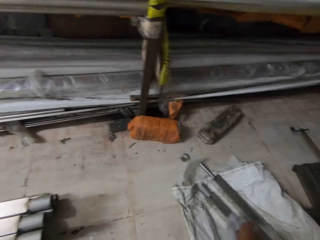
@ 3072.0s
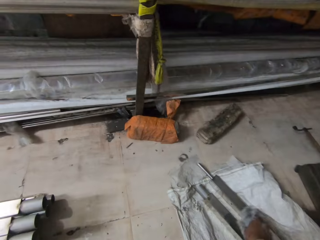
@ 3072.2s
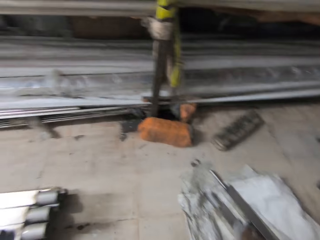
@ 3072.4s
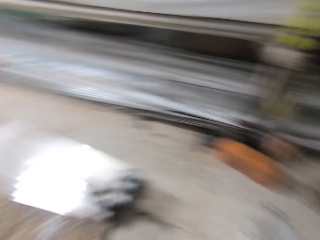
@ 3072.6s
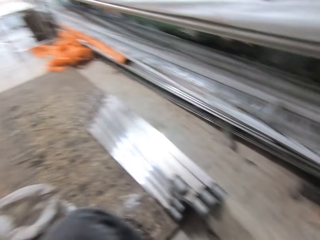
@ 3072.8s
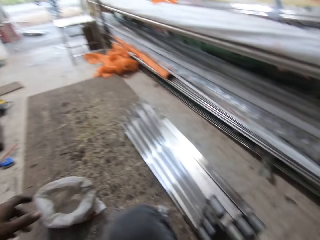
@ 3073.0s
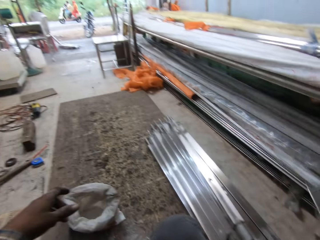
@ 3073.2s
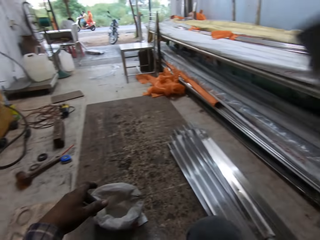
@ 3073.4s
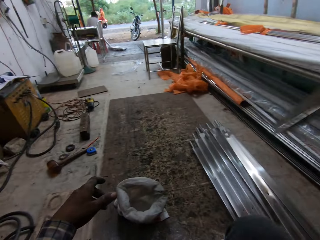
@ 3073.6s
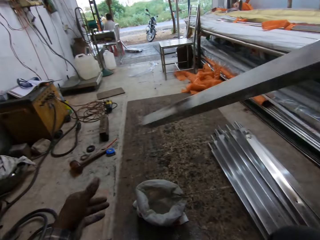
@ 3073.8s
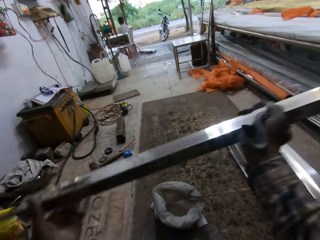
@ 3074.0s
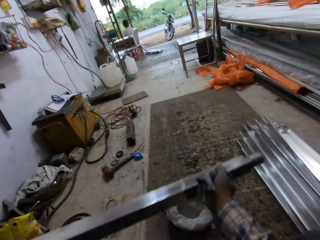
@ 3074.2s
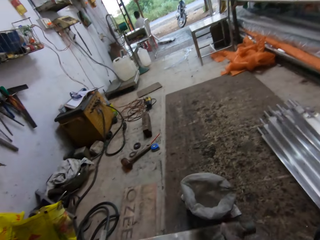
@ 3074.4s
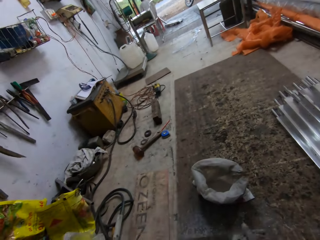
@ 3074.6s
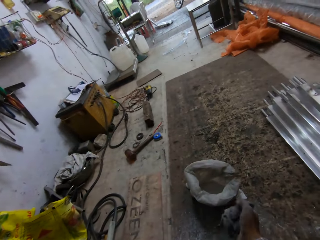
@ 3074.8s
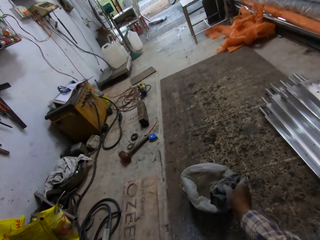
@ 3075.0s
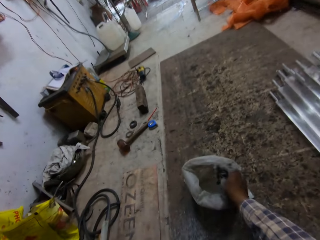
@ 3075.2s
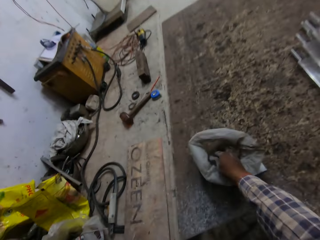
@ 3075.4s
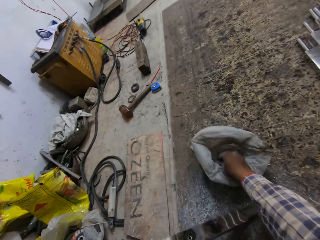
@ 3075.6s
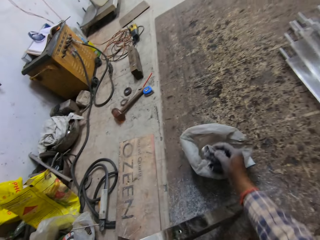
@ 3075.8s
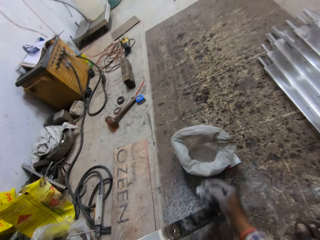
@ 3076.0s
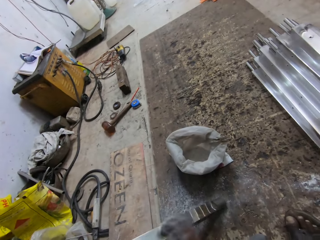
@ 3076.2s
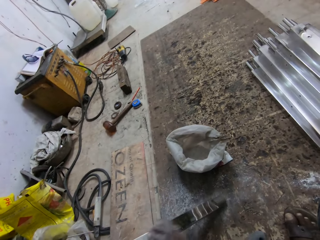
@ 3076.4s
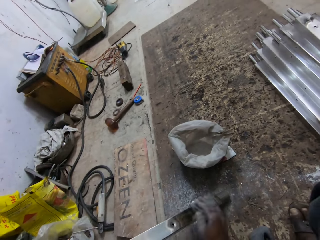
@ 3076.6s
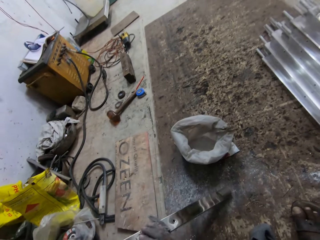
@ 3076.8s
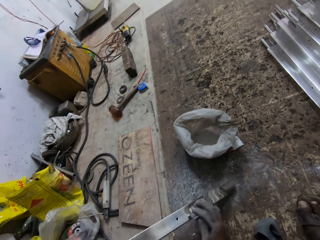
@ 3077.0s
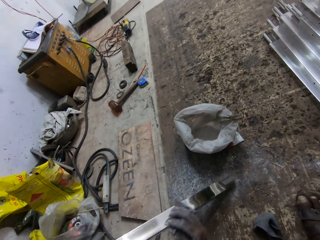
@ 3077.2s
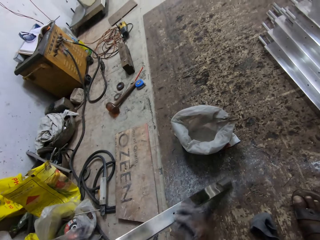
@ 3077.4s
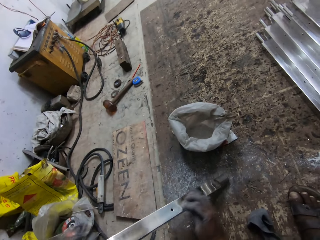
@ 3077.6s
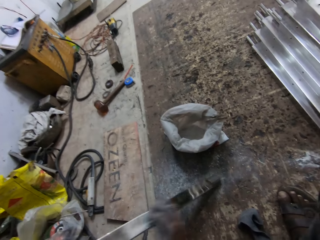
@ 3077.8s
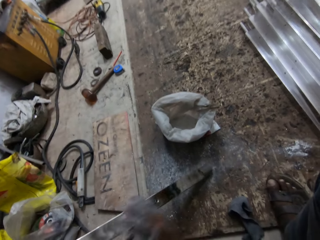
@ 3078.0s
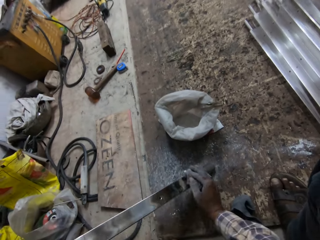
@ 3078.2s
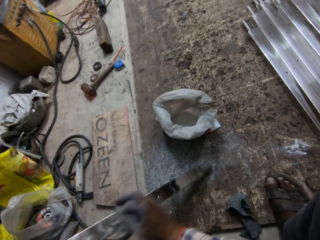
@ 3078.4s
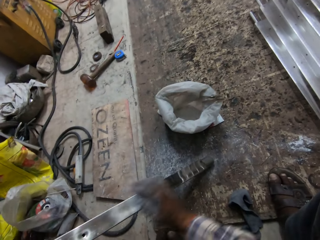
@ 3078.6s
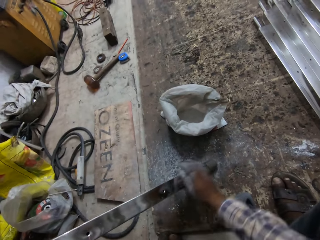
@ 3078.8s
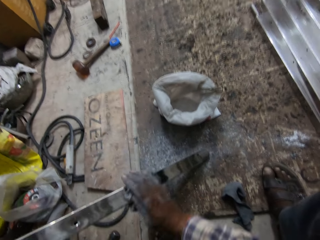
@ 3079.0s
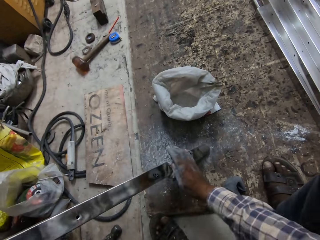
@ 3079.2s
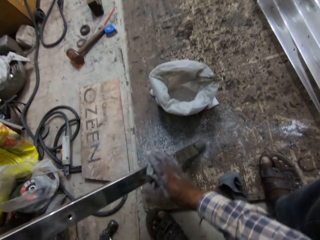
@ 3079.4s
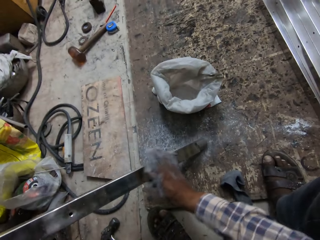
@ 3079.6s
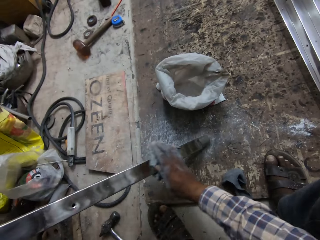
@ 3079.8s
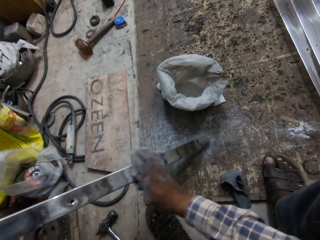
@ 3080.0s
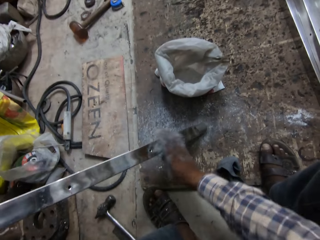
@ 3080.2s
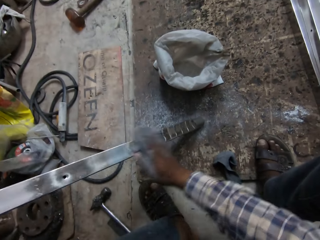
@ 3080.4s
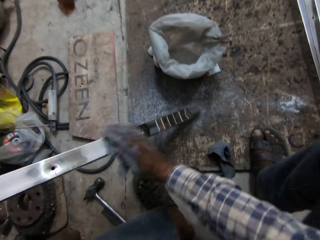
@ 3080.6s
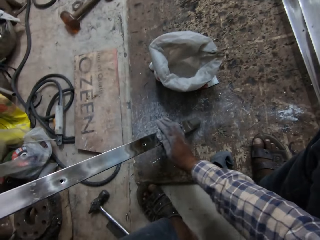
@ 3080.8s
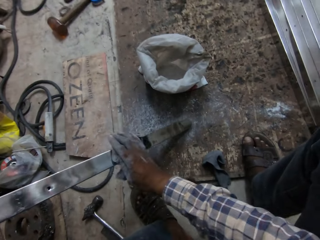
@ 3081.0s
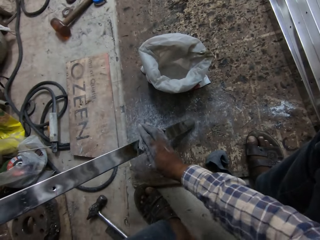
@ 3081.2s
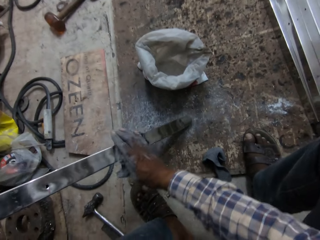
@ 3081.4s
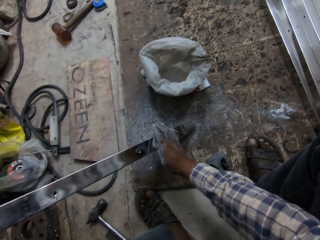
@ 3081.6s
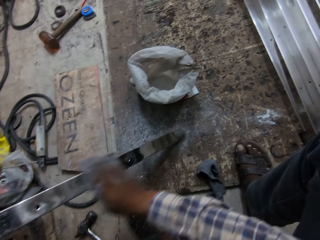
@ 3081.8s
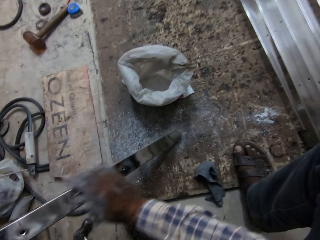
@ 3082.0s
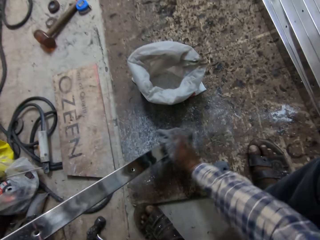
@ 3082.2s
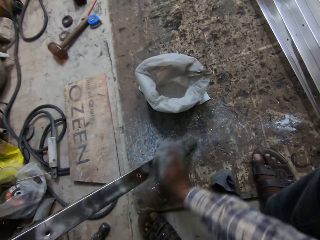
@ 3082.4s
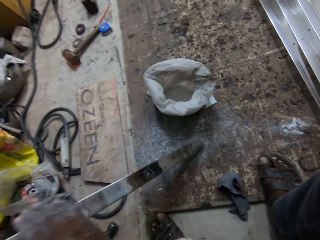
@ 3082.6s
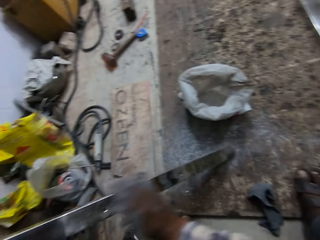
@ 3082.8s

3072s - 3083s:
The camera wearer picks up an iron rod on the floor with his right hand. He passes the iron rod from his right hand to his left hand. He dips the cloth into the silver dust bag on the floor. He rubs the iron rod with the cloth in his right hand.

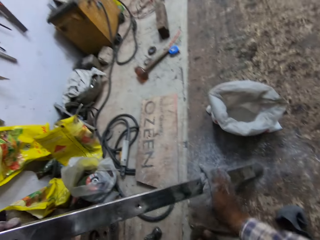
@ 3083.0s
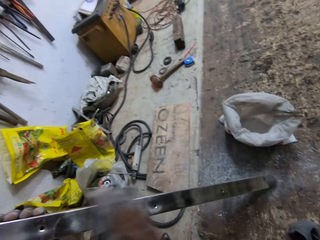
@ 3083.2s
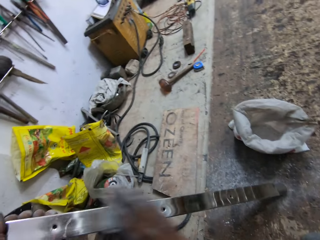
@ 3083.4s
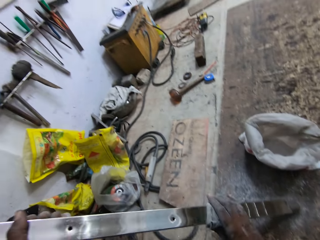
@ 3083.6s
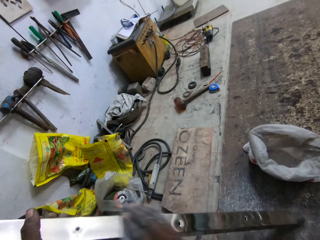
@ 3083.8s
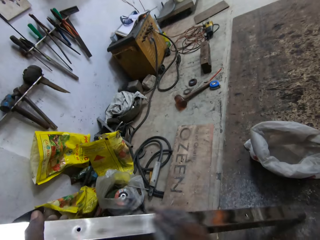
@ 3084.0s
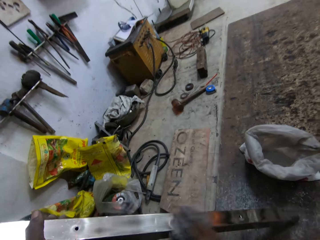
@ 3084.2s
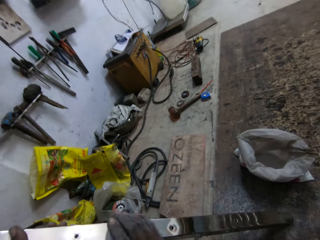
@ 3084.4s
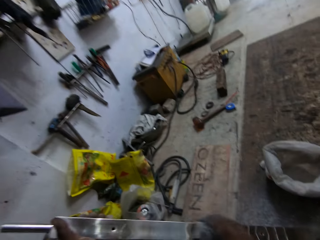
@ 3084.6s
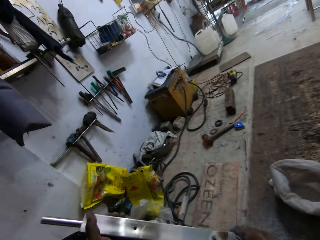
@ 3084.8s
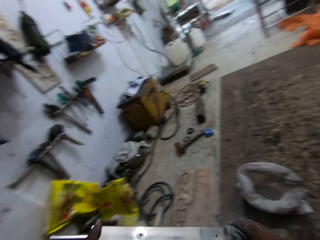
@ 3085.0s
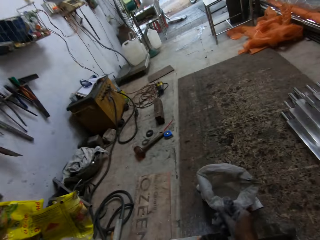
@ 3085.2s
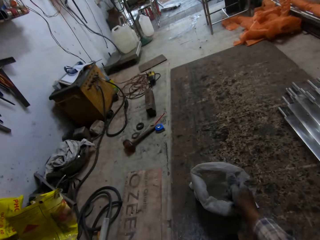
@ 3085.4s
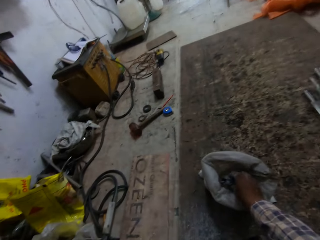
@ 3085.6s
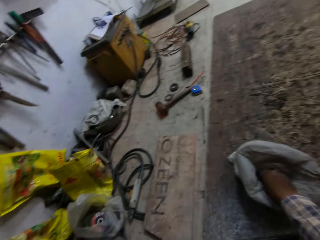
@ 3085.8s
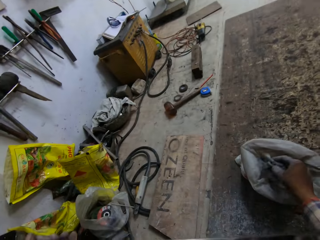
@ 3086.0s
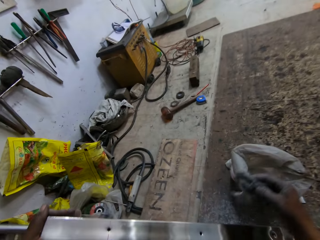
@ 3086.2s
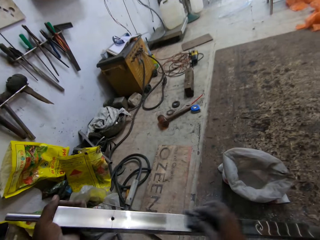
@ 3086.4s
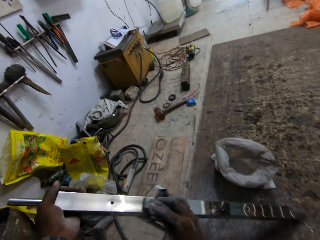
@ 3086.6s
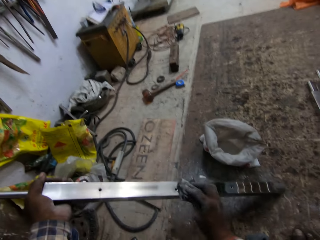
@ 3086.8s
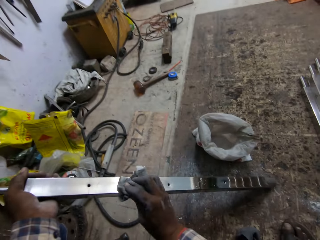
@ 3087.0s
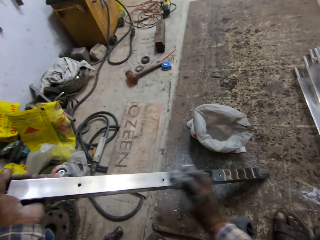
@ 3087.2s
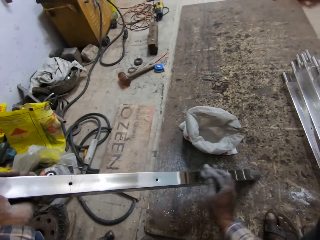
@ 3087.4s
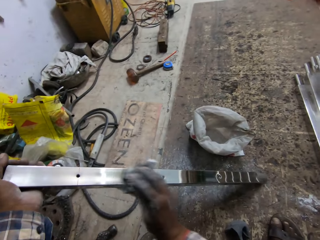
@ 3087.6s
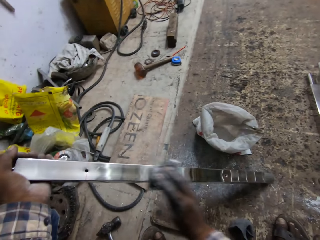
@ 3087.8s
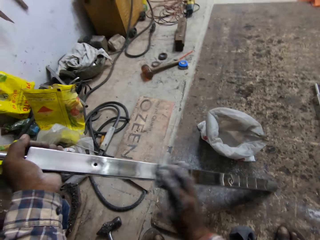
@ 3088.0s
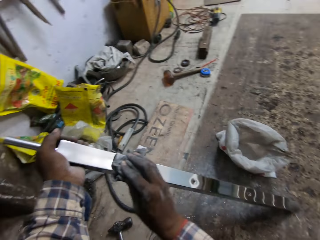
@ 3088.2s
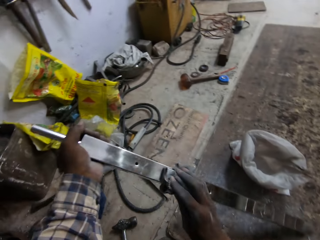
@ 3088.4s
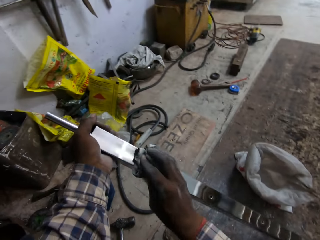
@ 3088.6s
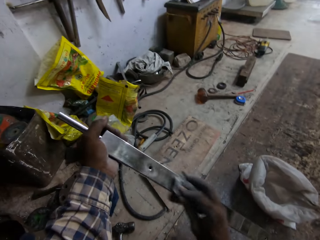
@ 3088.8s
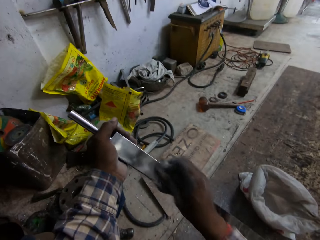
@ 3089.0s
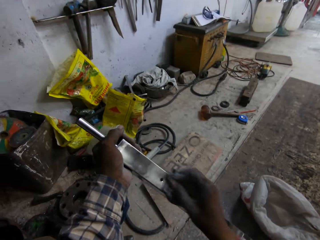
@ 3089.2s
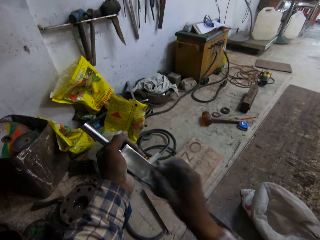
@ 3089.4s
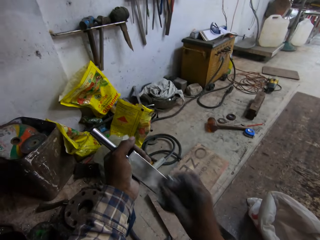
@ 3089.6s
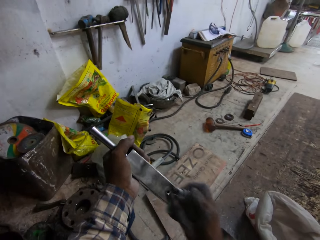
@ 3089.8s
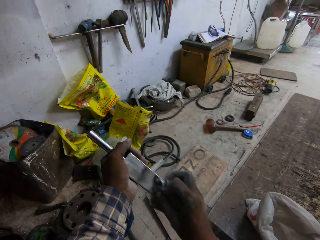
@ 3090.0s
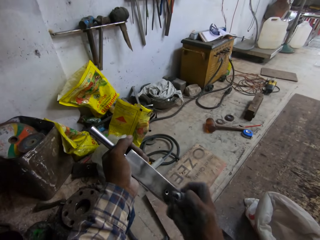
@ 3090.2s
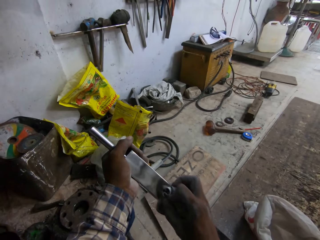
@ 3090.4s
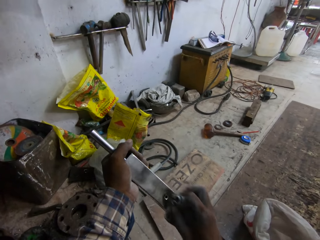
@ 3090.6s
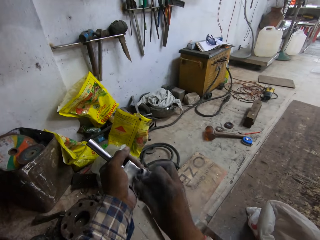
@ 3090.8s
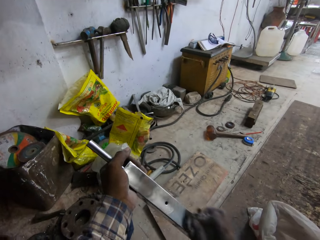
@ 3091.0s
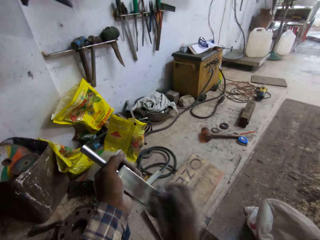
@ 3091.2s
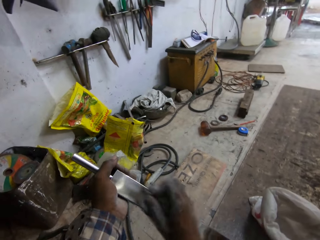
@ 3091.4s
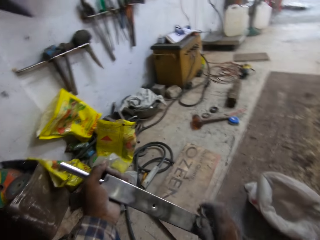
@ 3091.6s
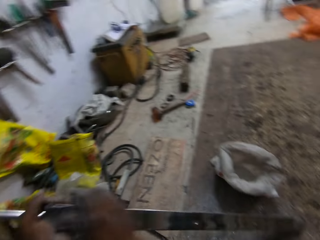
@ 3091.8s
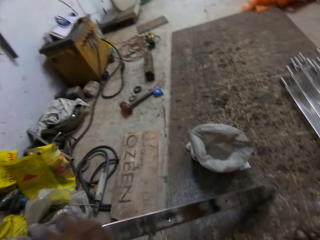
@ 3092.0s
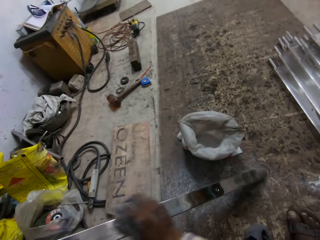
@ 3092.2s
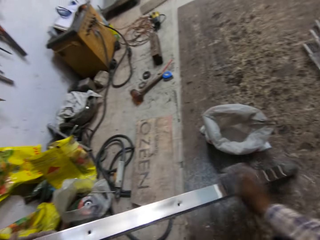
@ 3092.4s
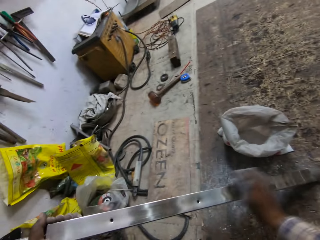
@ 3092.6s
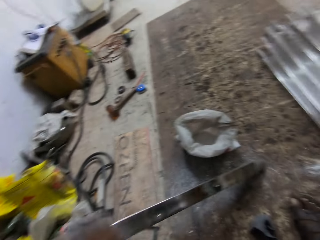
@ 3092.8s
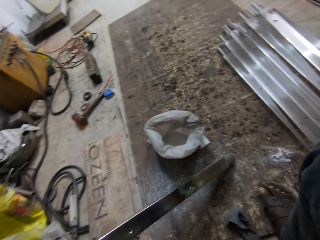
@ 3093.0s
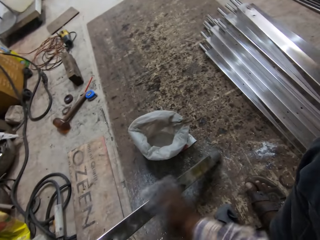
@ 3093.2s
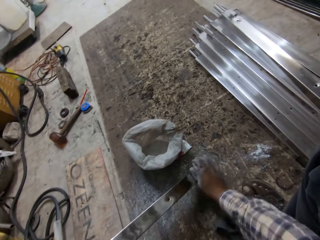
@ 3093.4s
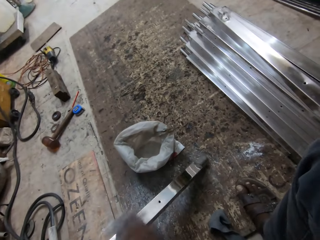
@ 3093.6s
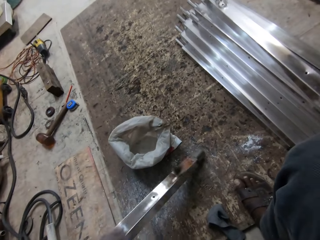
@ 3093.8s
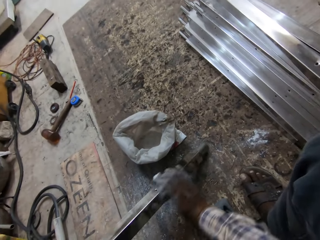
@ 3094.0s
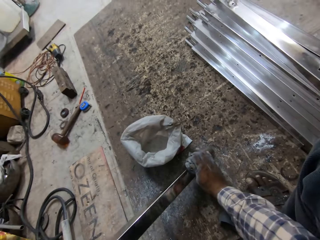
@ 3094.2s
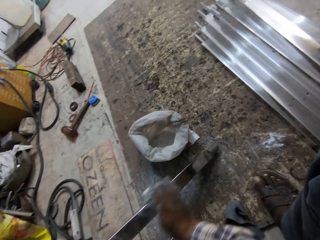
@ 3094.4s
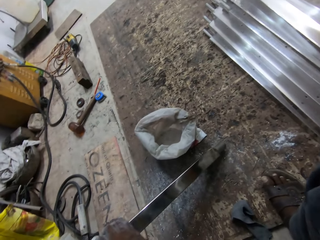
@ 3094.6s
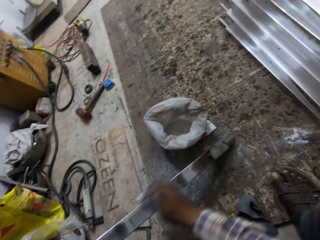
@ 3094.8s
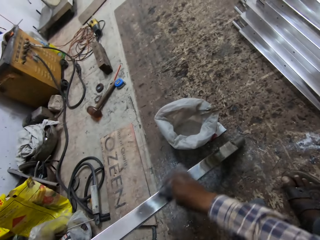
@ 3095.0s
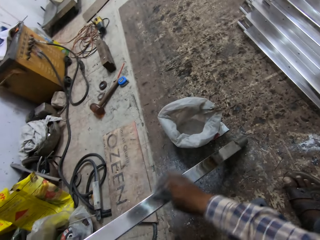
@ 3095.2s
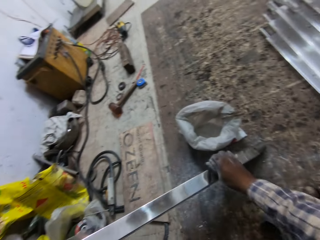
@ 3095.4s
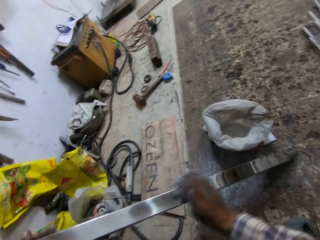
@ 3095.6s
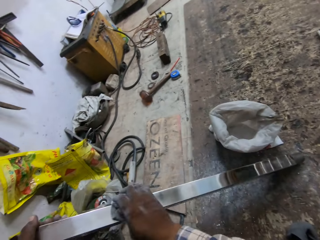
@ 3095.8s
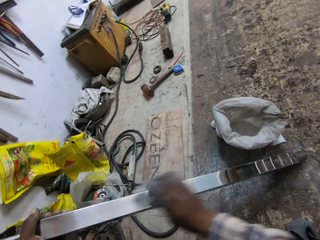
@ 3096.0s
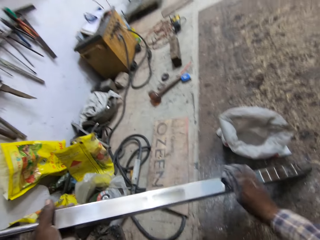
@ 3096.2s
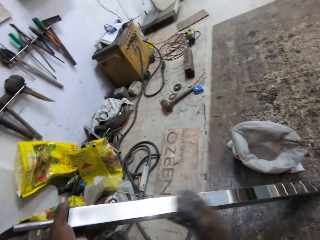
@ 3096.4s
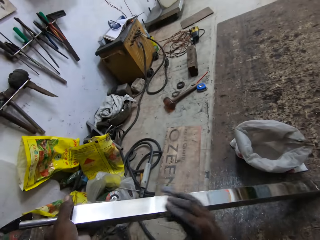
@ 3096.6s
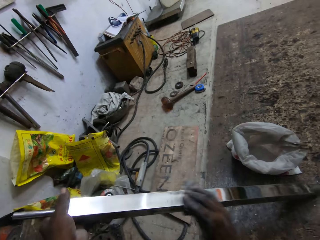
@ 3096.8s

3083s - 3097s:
The camera wearer dips the cloth into the silver dust bag on the floor. He rubs the iron rod with the cloth in his right hand.
